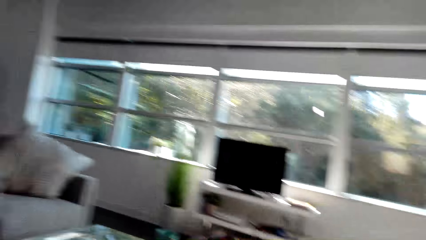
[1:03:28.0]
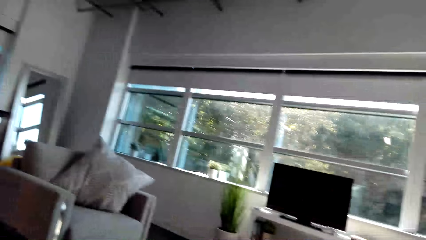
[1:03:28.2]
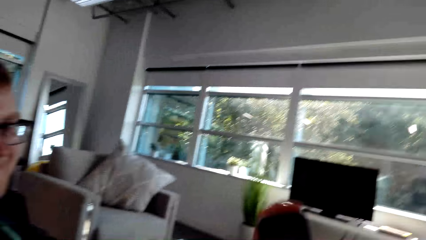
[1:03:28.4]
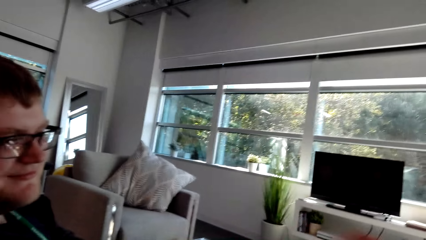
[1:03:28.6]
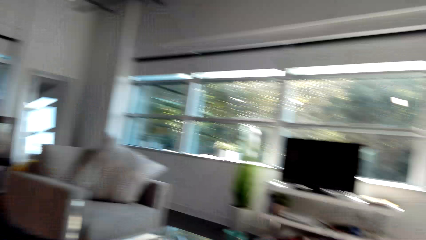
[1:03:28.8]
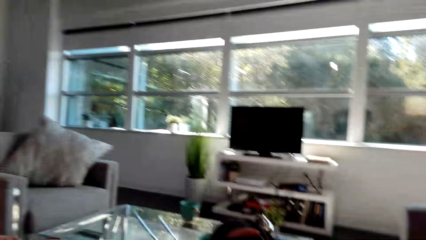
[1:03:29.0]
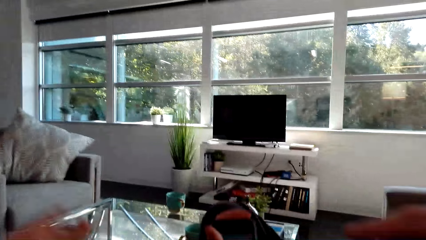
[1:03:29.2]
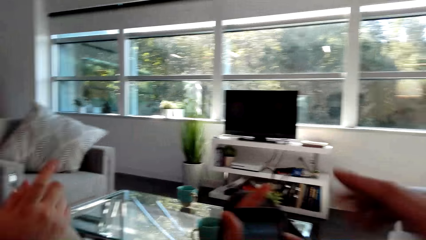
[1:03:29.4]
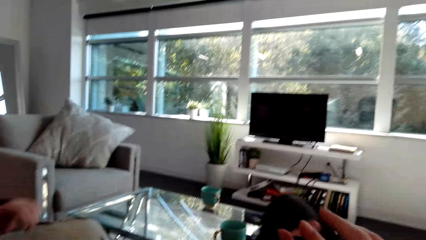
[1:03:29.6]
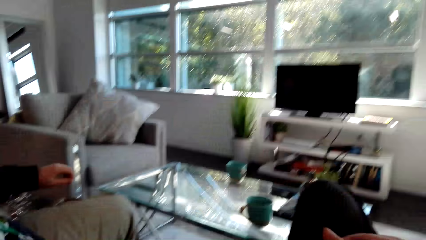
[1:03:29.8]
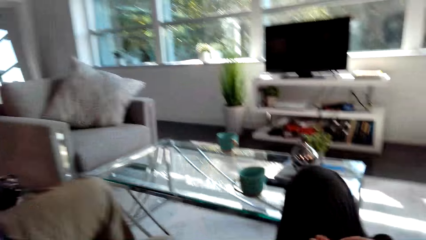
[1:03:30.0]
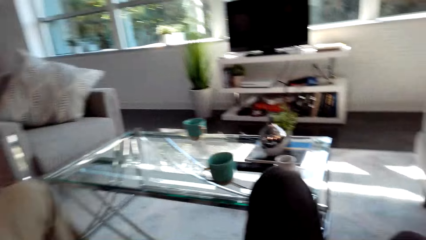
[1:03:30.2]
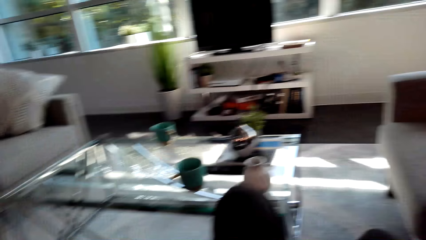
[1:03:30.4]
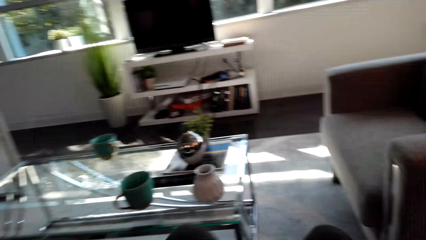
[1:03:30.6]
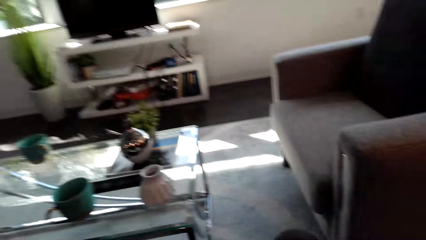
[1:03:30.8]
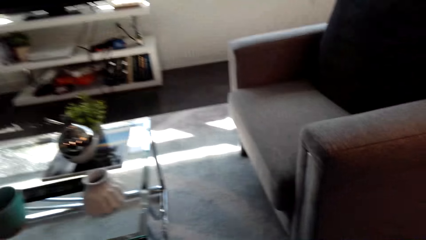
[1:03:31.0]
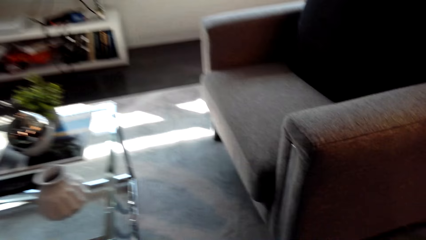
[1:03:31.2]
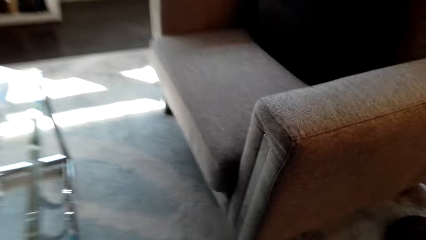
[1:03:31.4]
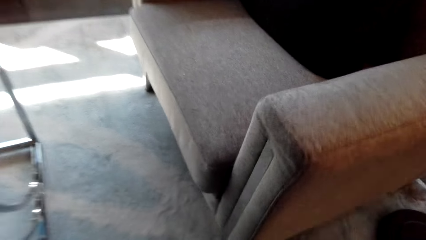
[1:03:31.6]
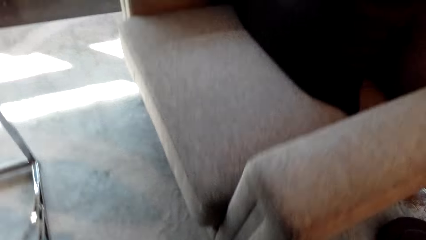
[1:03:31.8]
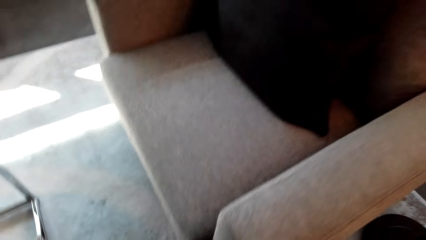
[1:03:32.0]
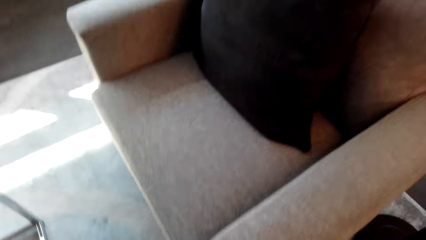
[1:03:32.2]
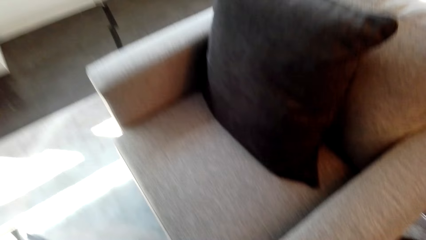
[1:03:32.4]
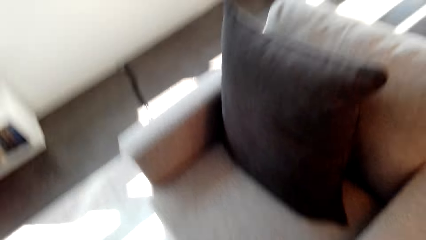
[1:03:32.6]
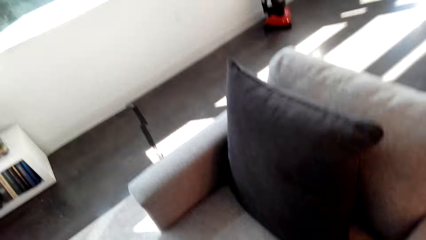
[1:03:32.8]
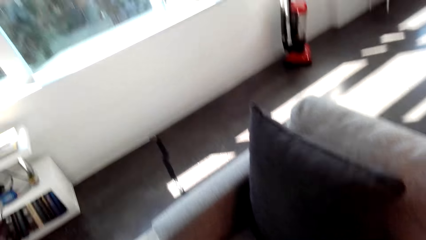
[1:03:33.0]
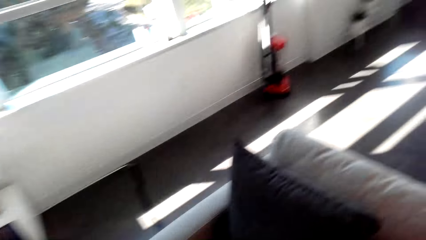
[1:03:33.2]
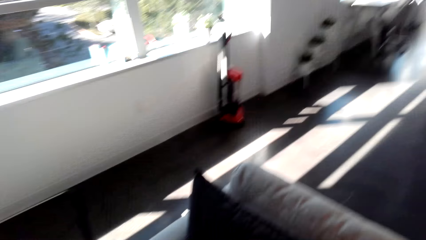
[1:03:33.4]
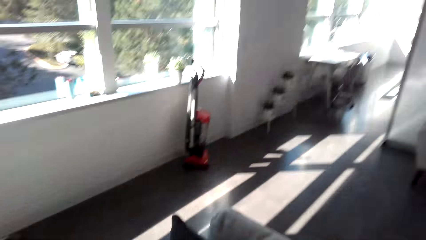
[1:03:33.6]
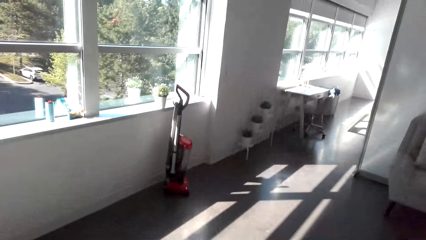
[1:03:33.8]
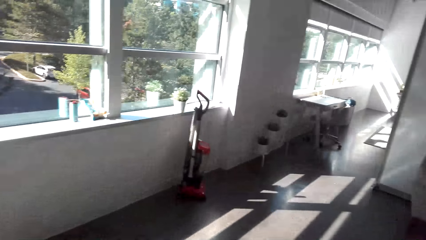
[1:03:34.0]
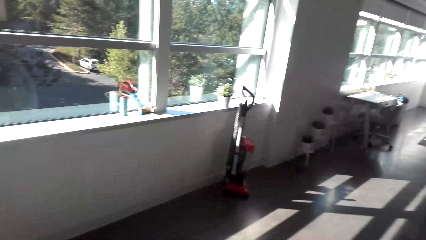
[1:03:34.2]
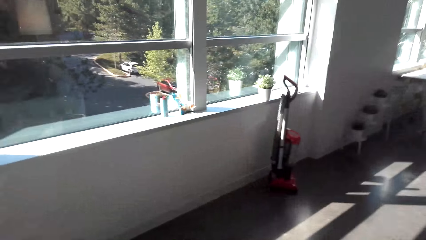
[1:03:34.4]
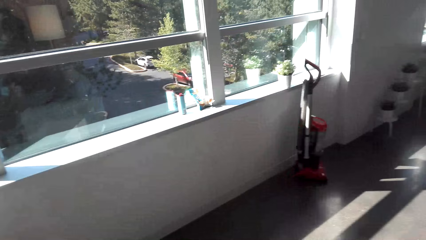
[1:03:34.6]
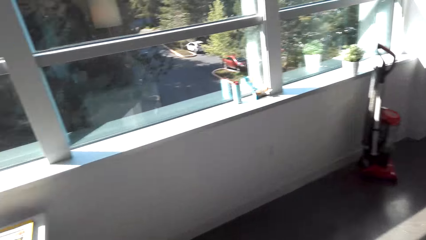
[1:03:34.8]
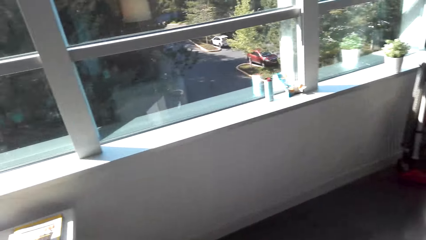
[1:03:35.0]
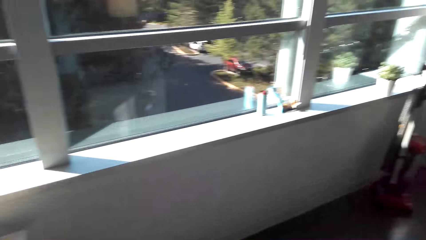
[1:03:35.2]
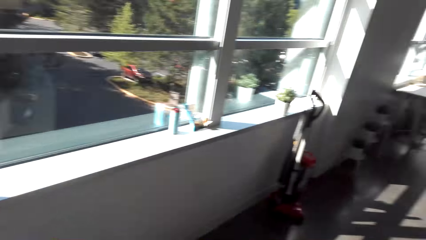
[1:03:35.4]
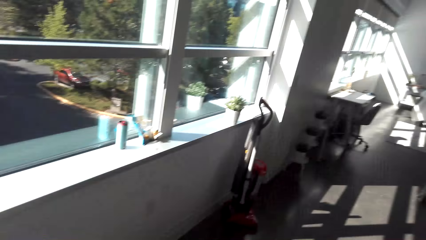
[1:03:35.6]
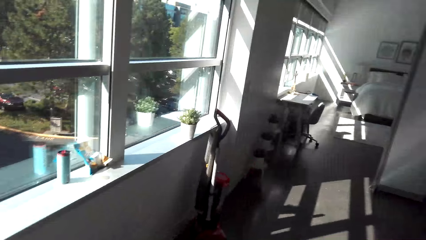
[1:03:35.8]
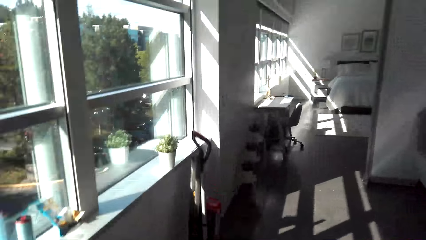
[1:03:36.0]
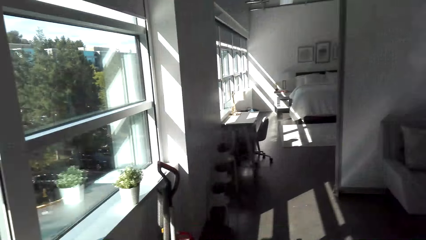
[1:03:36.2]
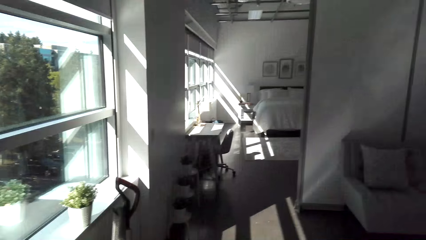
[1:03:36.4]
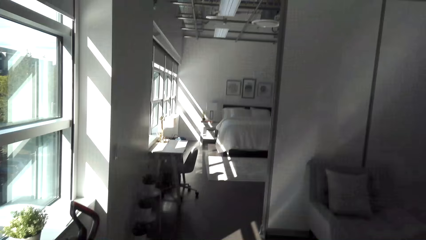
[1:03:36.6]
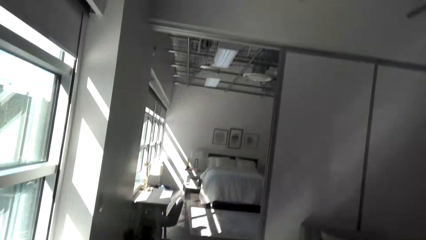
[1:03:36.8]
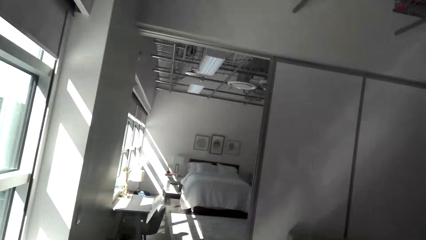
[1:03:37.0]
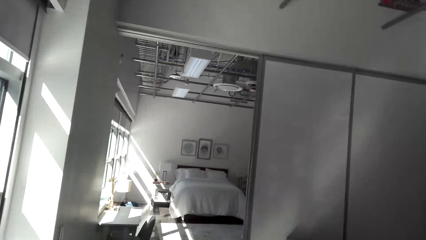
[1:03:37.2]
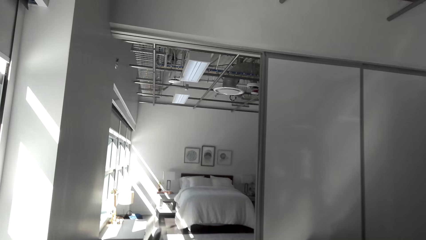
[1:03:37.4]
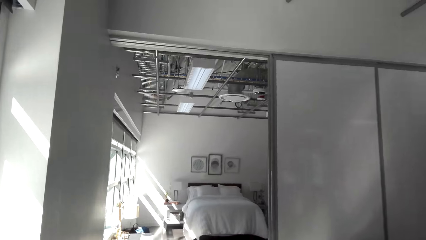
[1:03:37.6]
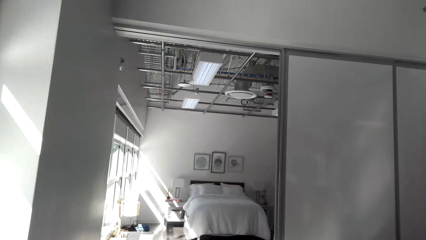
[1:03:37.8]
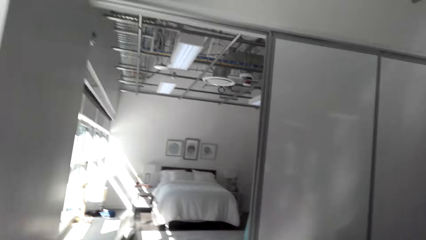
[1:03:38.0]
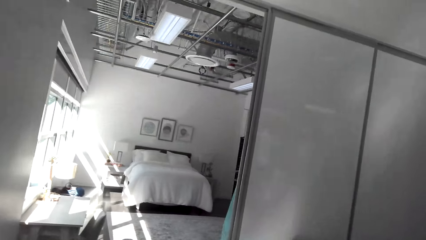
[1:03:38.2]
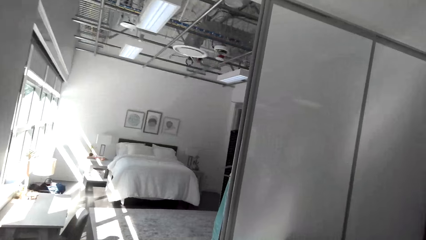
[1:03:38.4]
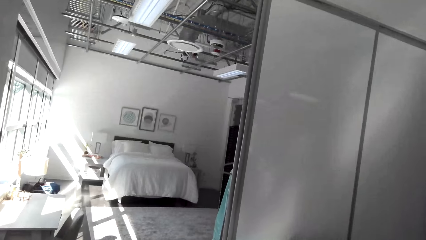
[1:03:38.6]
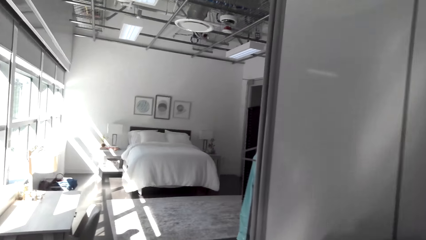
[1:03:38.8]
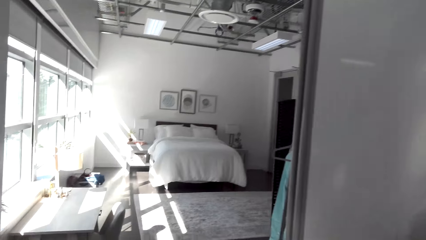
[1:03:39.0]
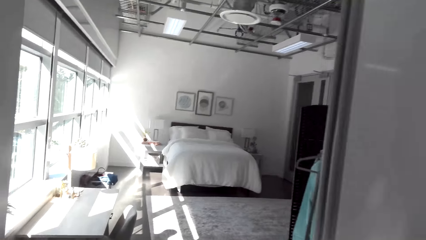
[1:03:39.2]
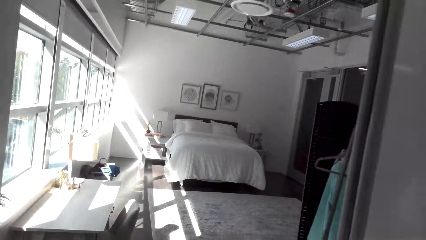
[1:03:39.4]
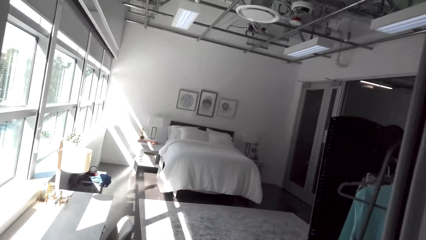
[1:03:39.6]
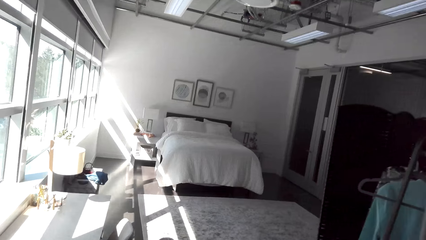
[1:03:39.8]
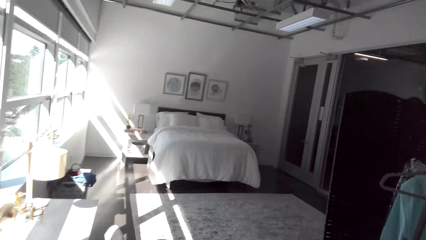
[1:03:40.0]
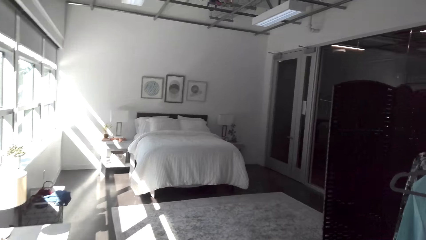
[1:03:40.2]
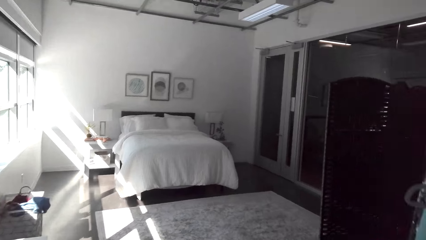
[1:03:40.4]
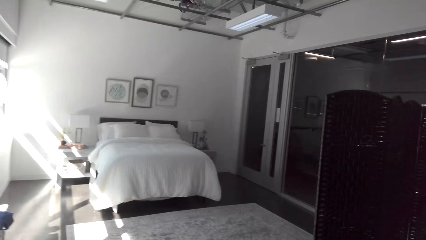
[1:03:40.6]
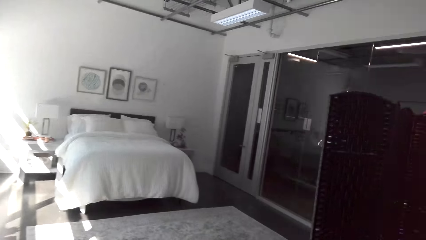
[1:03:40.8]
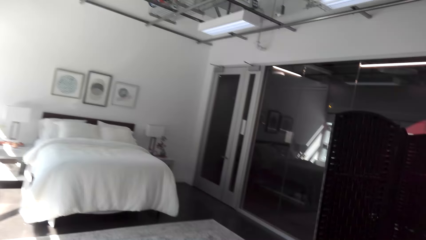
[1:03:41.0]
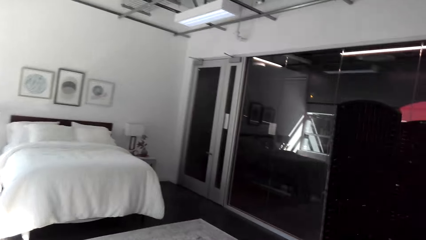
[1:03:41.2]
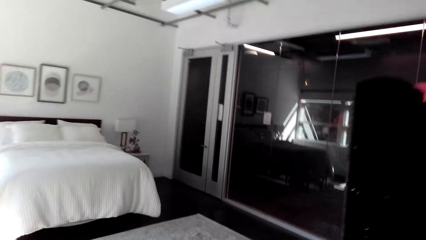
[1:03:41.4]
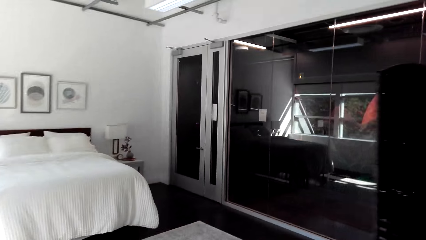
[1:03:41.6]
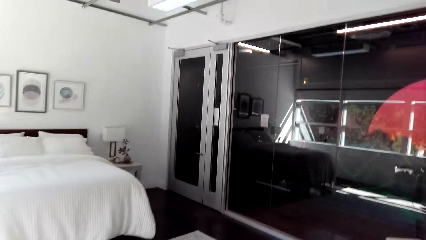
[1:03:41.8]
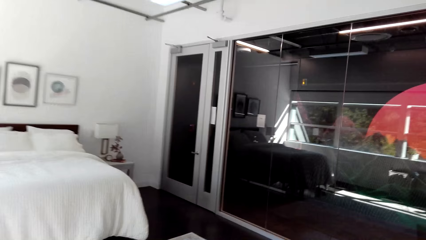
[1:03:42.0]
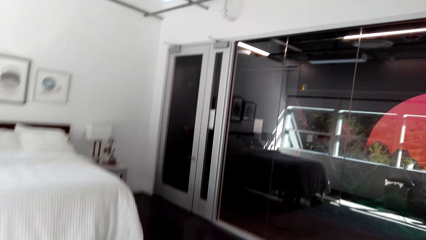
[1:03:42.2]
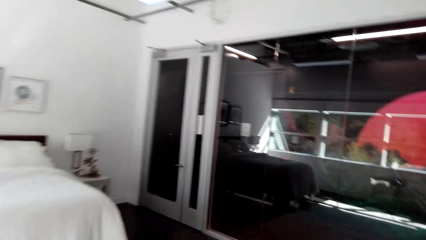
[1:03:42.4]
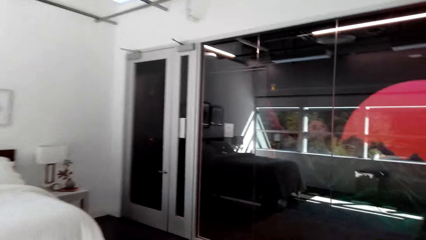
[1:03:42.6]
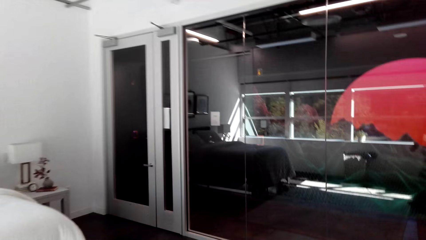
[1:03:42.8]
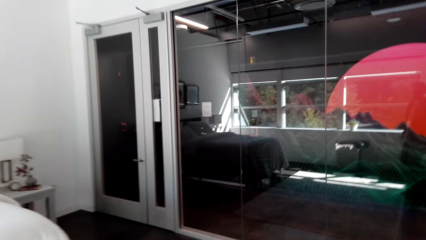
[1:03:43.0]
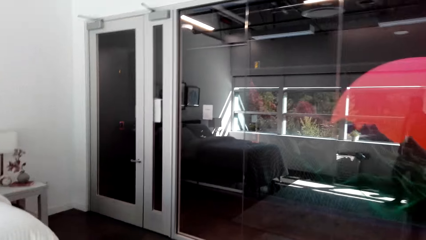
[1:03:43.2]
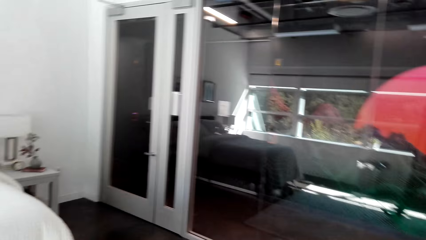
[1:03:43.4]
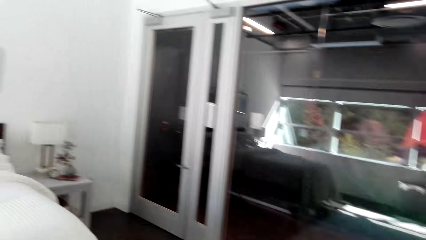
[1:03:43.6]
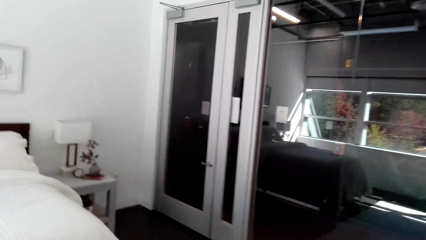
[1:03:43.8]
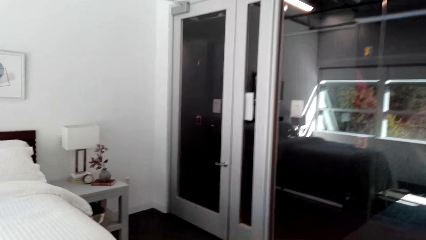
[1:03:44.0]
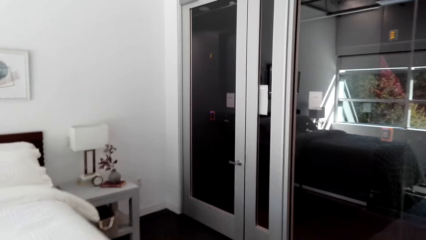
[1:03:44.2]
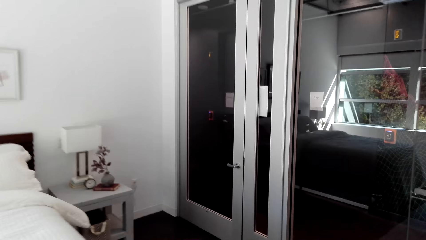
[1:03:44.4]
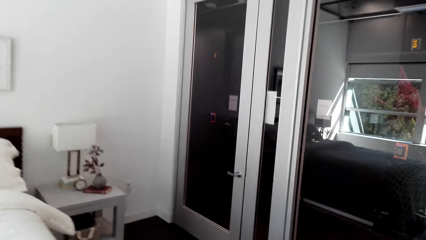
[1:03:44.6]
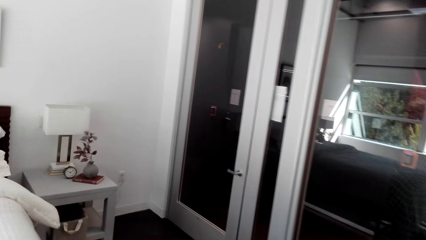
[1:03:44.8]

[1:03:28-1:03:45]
A person sways hands. The camera wearer stares at the person. They stand from a chair. They walk around the room.
